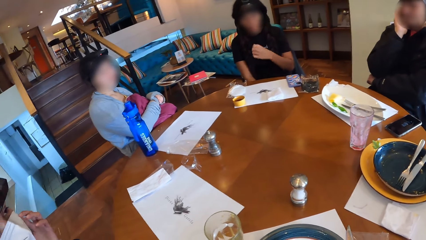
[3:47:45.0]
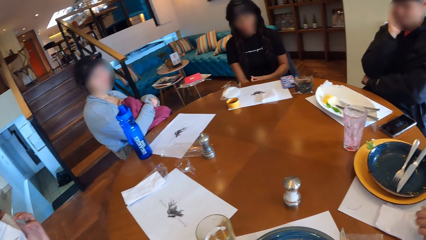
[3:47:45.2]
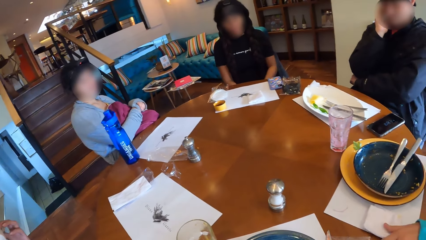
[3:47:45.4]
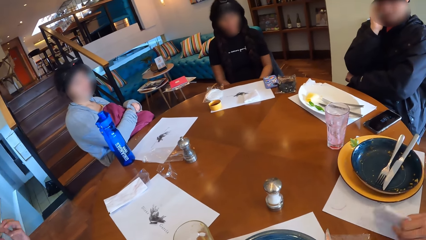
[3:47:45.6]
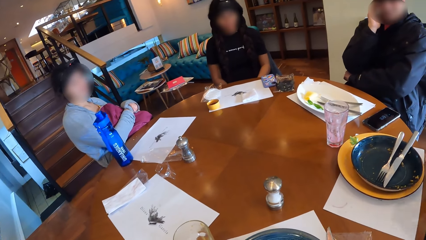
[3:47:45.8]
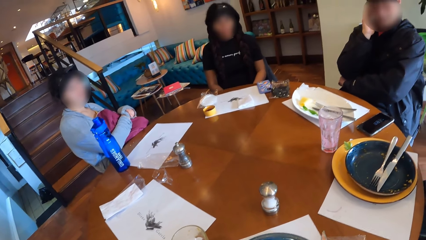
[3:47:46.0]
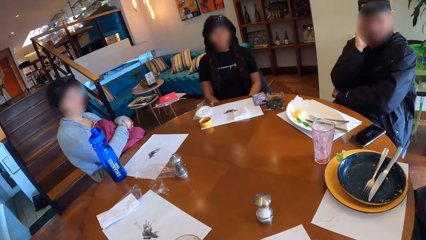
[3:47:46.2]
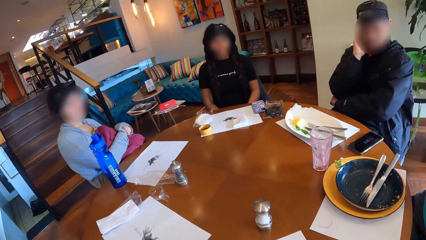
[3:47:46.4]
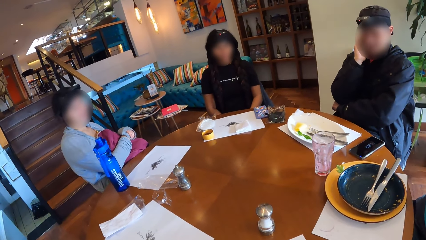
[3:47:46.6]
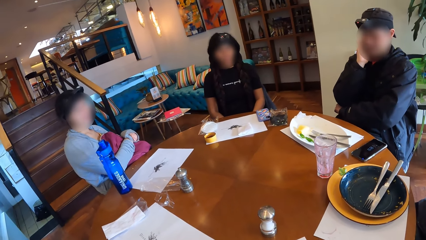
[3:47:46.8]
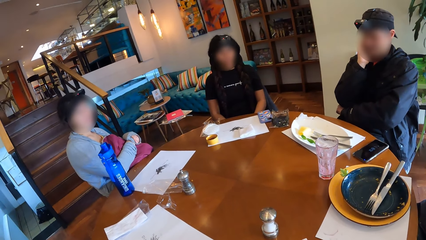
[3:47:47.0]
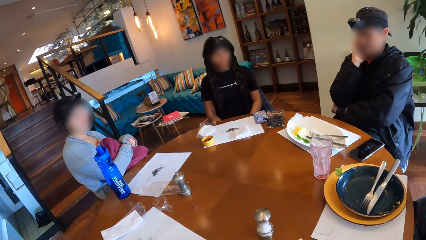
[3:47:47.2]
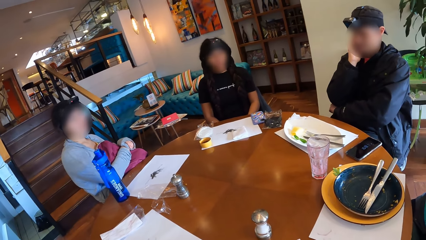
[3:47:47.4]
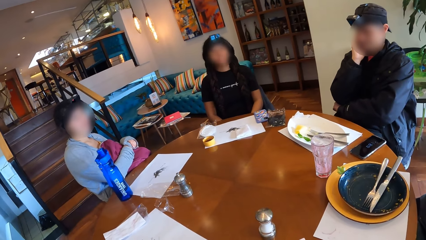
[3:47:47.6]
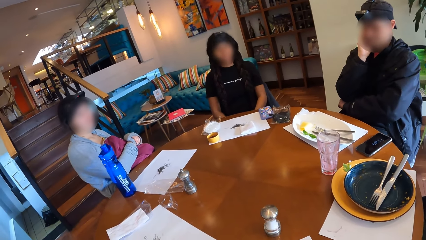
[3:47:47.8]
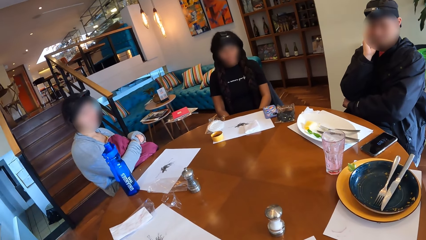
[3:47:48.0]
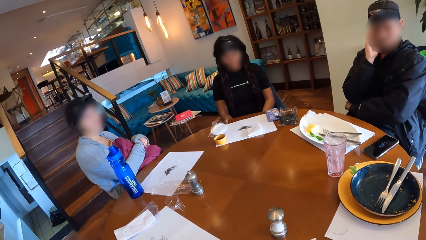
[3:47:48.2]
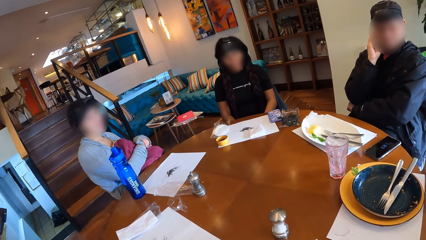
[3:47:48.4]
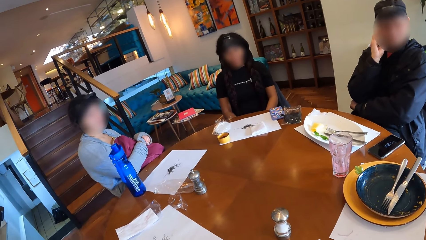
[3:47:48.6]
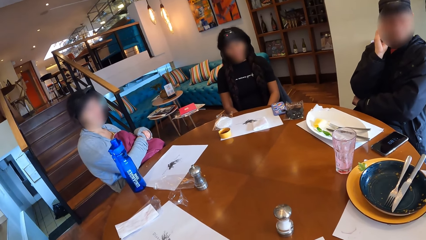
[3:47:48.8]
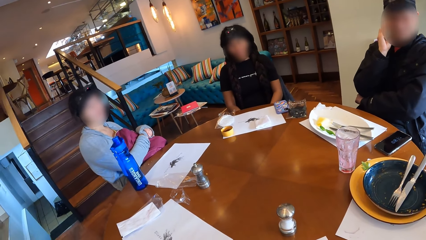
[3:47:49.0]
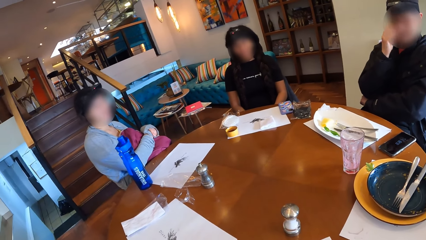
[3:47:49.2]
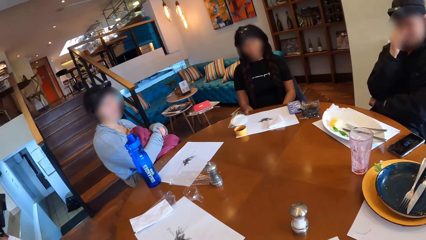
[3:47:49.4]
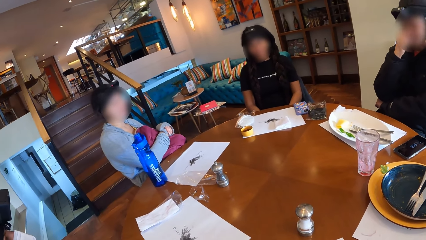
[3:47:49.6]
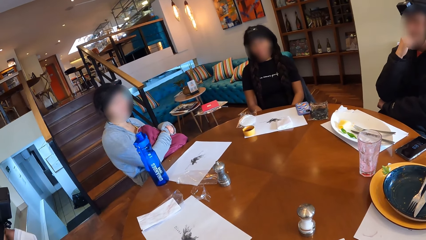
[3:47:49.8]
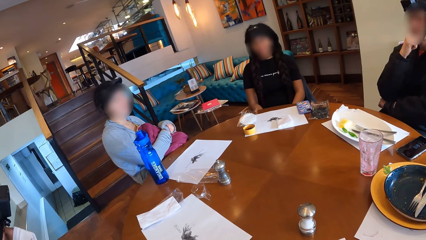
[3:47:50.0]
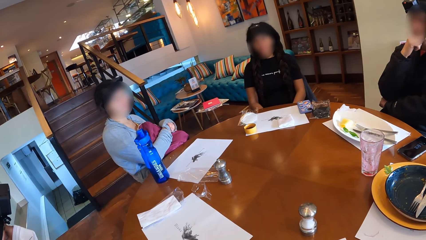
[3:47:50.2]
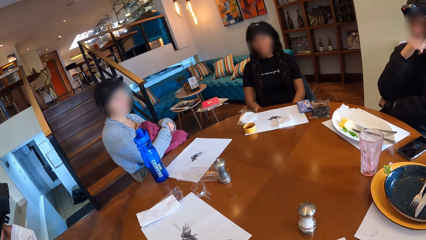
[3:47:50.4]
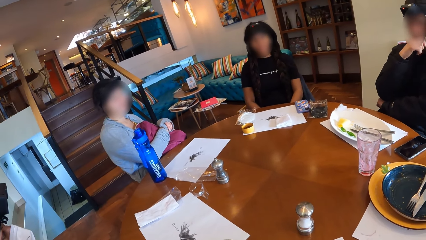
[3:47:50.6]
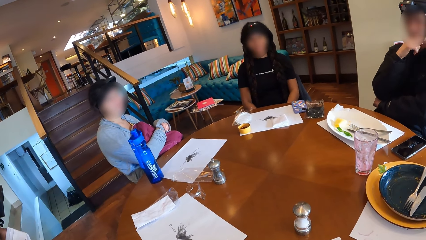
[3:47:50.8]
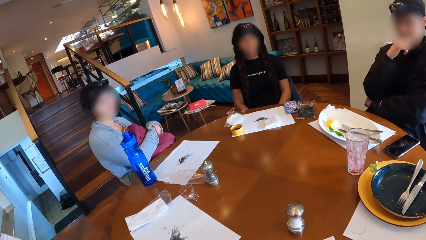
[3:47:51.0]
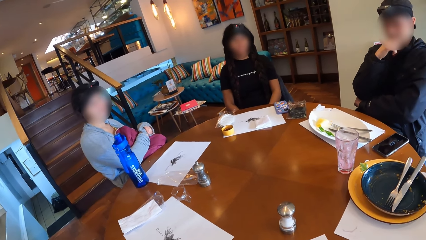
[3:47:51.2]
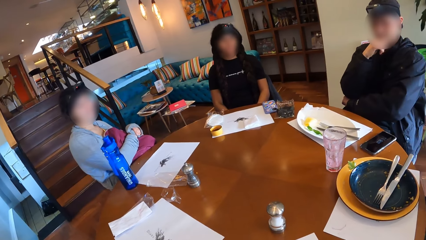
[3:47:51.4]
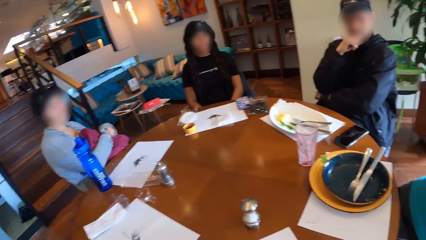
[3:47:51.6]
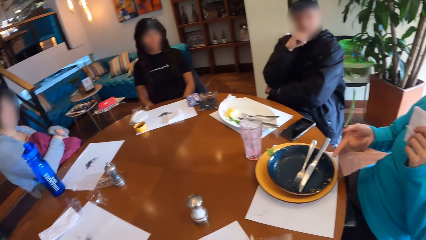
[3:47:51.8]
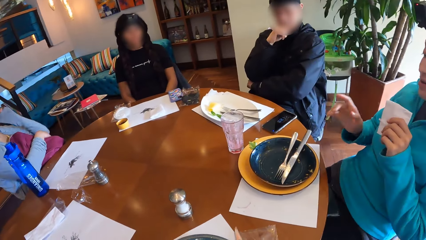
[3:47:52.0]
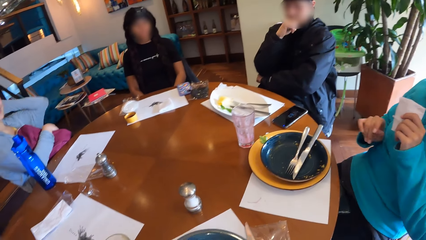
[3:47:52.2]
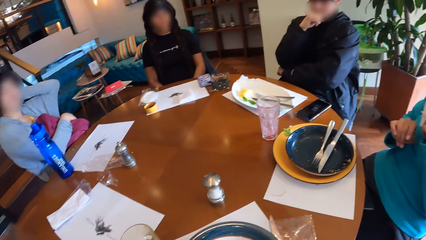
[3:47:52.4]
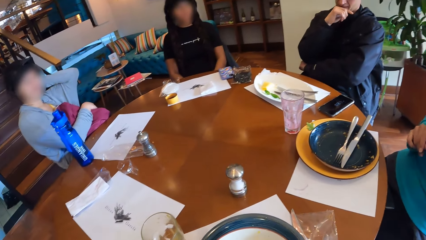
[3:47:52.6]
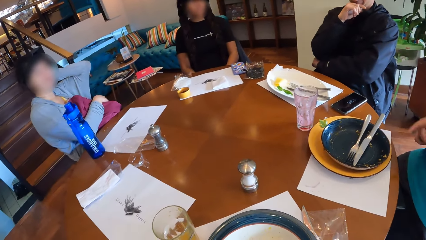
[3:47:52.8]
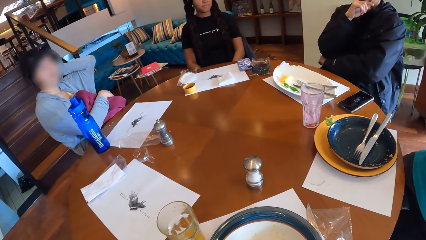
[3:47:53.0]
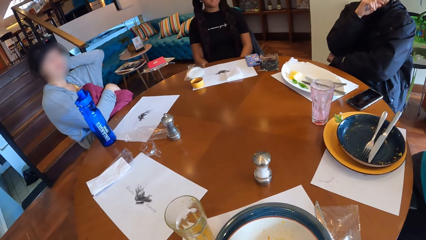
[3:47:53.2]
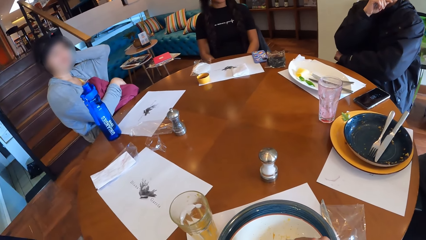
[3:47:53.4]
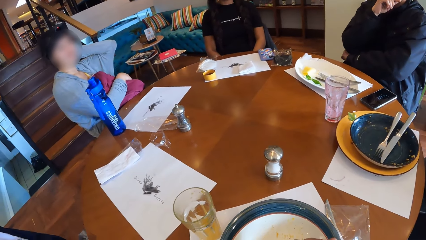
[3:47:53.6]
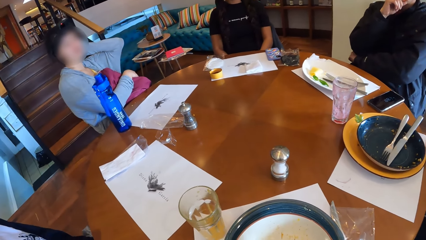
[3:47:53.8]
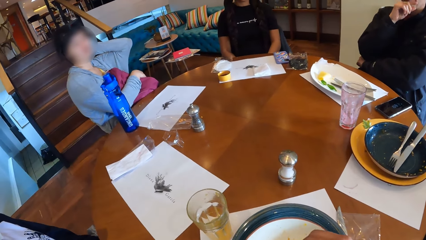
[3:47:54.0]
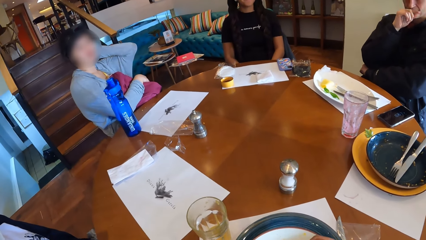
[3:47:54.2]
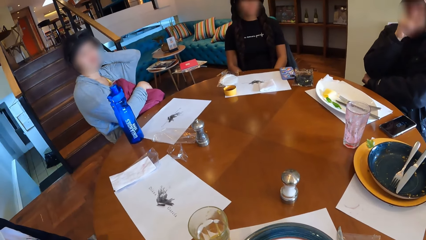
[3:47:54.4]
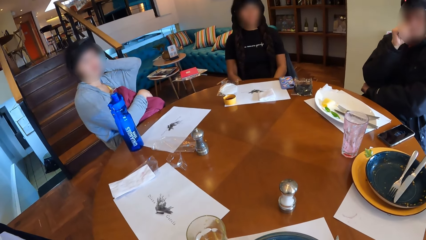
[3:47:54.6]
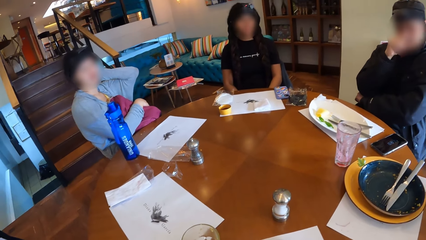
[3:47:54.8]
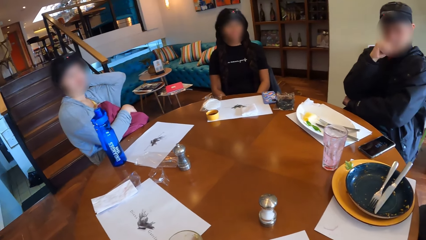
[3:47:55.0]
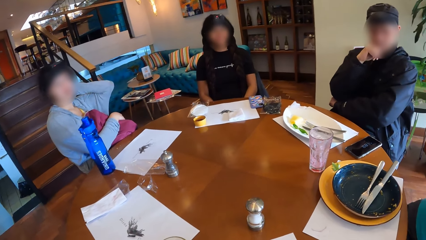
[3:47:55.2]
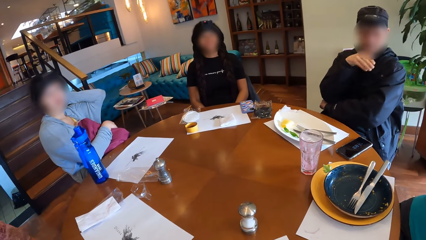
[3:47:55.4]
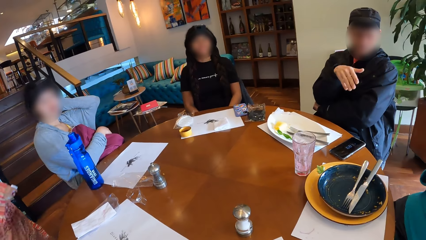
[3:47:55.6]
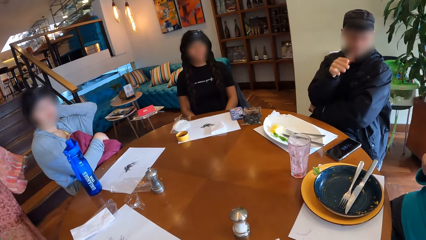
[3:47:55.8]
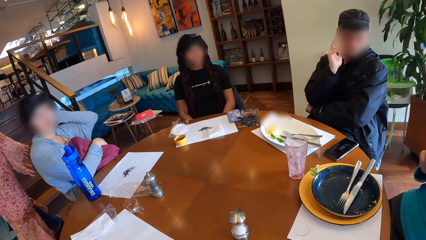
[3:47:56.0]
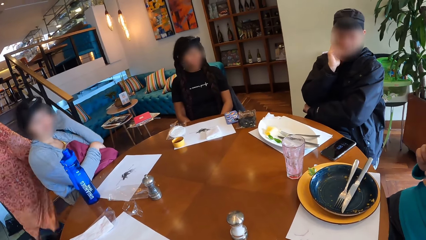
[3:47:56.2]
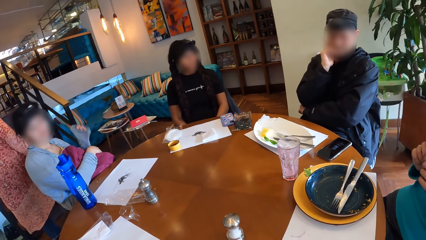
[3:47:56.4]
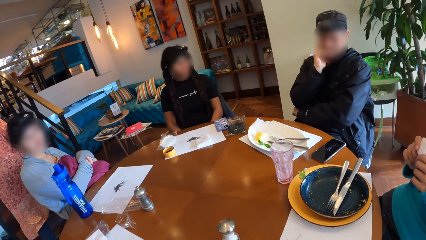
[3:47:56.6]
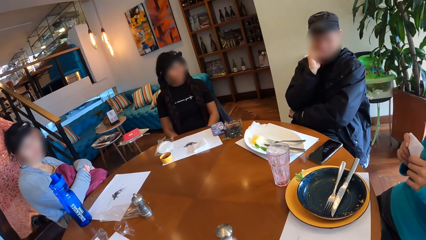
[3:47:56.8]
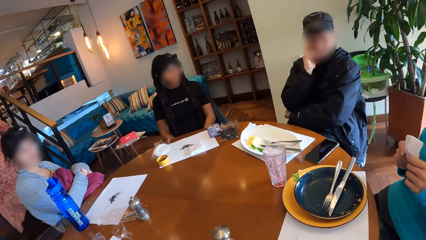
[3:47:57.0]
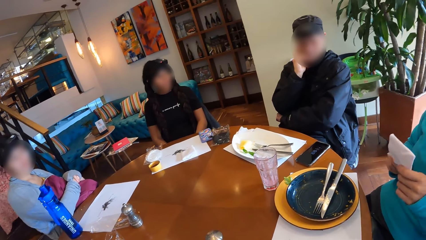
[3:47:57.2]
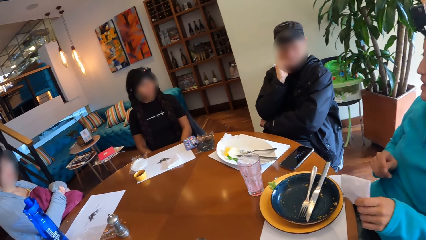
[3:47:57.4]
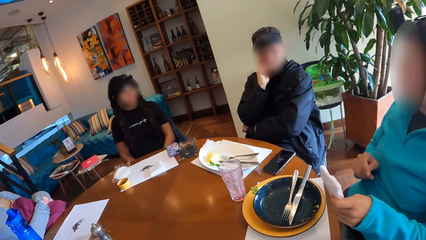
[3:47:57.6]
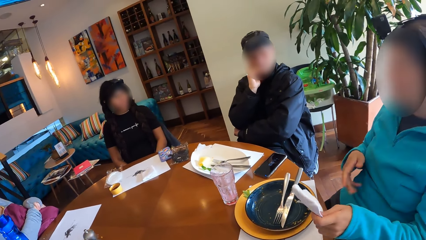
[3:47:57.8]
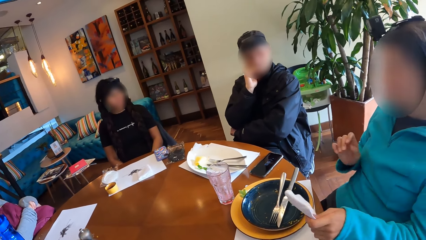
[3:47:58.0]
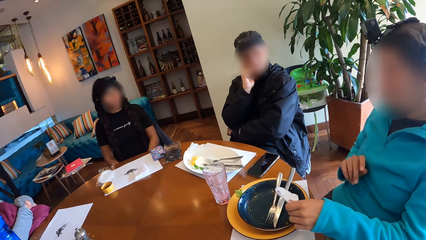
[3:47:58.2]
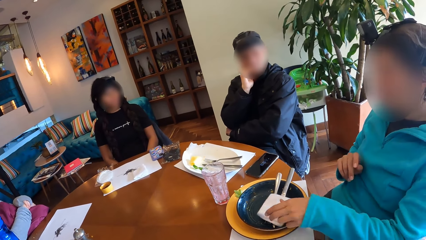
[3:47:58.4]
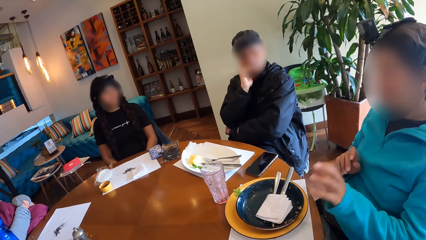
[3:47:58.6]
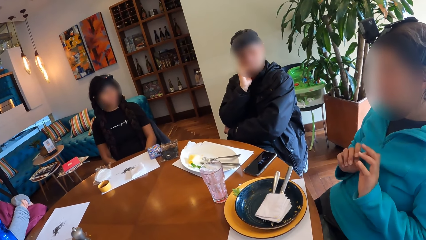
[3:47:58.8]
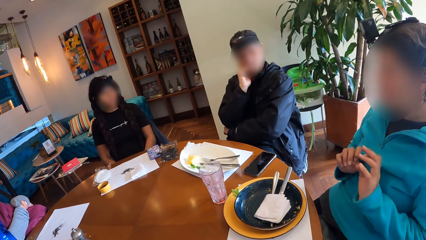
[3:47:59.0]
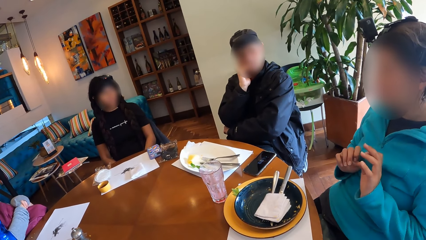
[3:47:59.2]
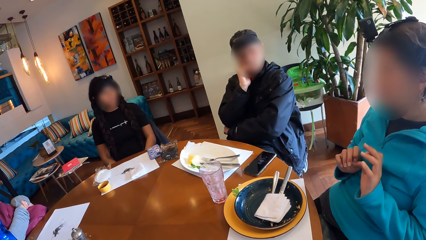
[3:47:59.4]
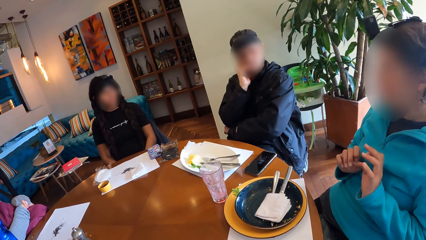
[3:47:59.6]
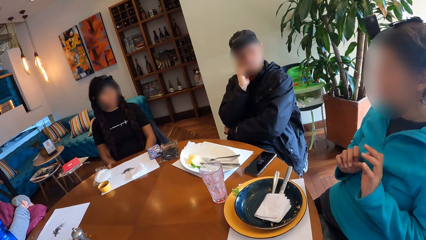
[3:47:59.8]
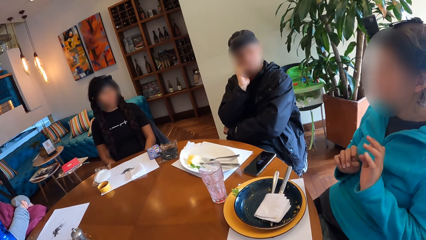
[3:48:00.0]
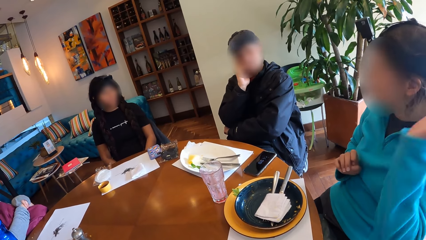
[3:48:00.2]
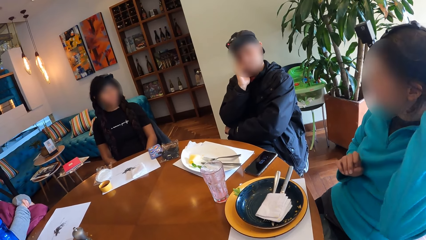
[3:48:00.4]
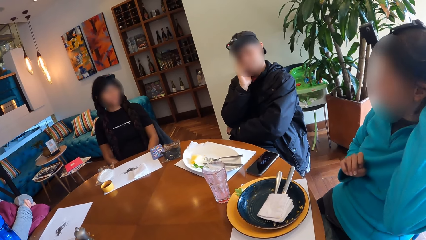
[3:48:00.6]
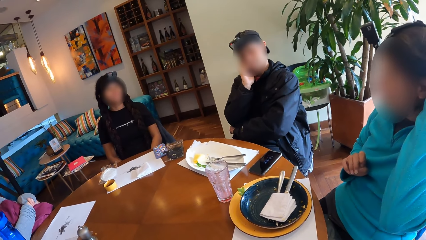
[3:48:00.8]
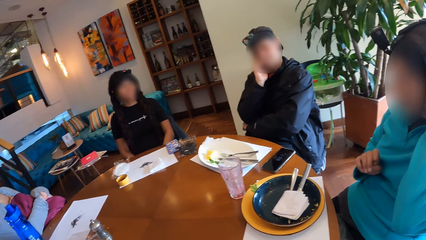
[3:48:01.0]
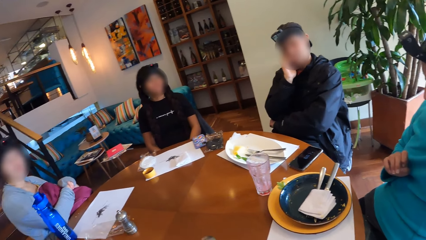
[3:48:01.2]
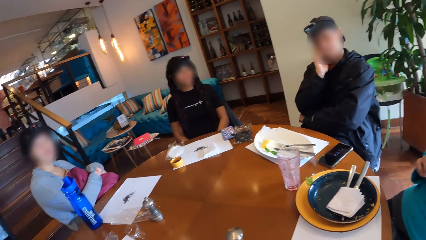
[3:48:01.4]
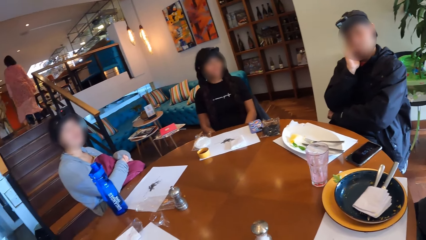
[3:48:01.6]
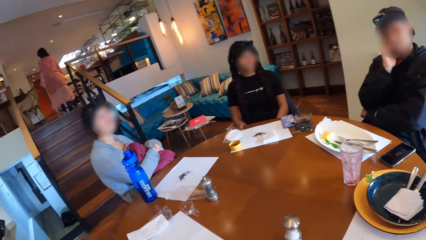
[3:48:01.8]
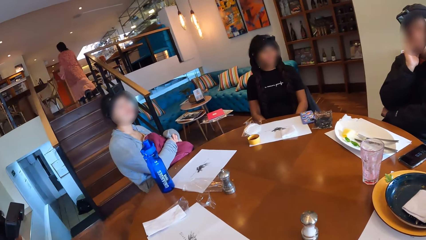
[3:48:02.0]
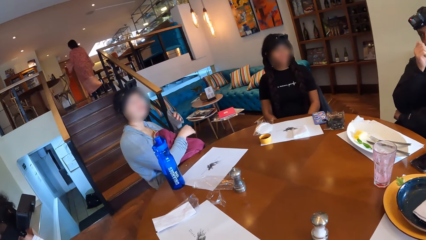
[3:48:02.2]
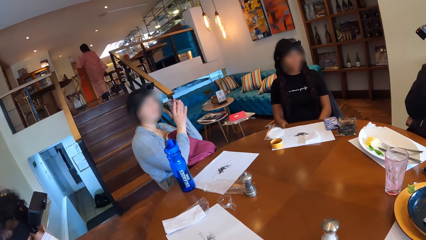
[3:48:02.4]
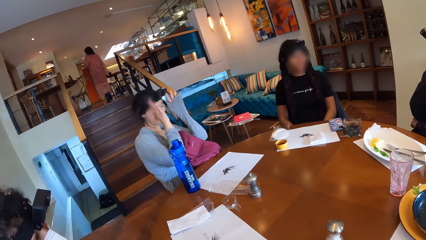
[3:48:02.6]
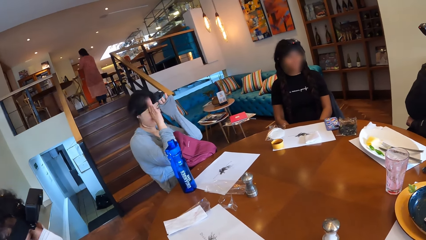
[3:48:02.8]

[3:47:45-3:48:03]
A woman picks up the serviette on the table with her left hand. Another woman nods. A man nods. The first woman moves her hand. A third woman scratches on her head. The man moves his hand. The first woman holds the serviette with both hands and drops the serviette in the plate on the dining table with her left hand. She scratches on her head.
